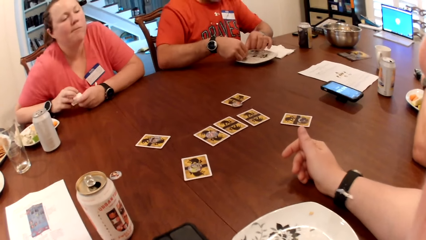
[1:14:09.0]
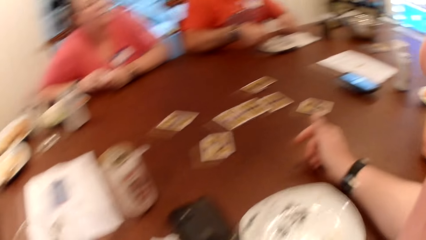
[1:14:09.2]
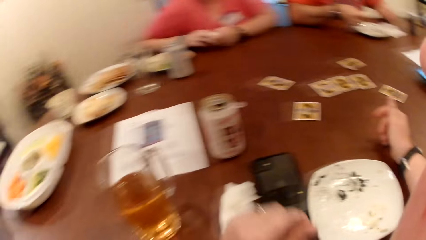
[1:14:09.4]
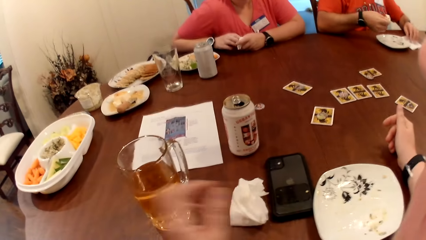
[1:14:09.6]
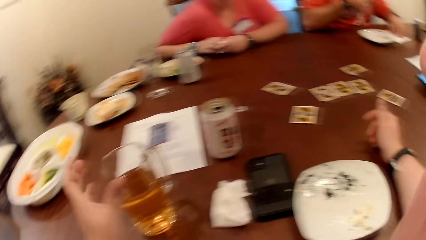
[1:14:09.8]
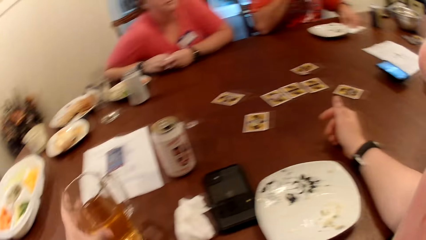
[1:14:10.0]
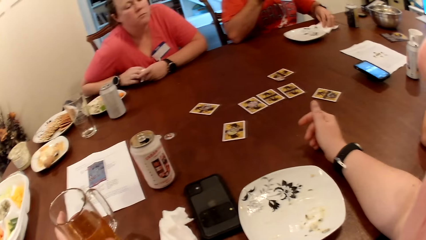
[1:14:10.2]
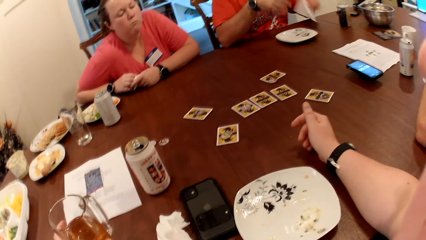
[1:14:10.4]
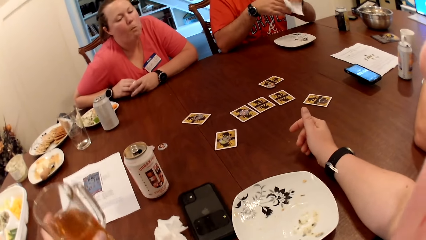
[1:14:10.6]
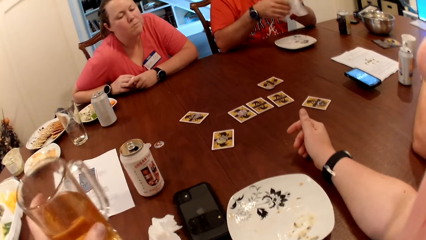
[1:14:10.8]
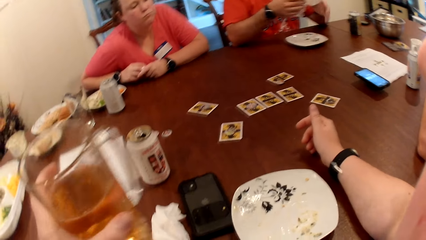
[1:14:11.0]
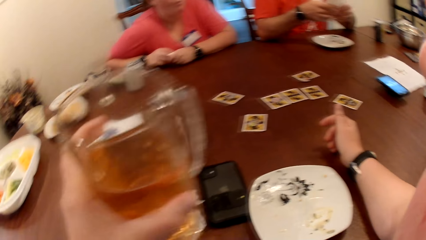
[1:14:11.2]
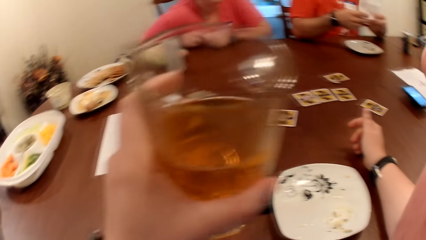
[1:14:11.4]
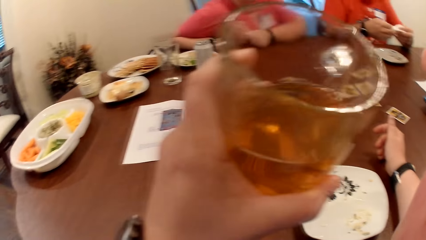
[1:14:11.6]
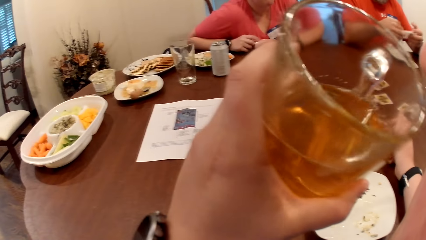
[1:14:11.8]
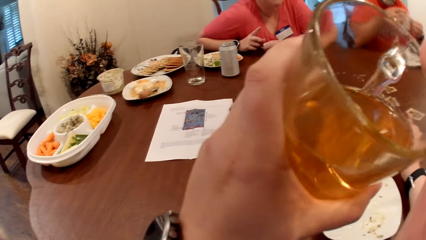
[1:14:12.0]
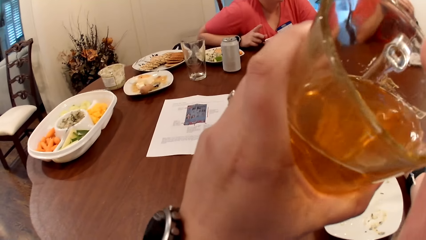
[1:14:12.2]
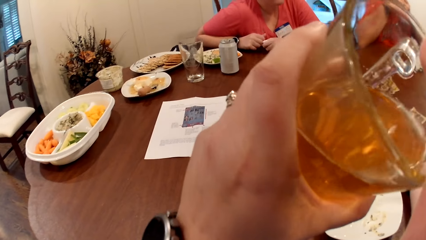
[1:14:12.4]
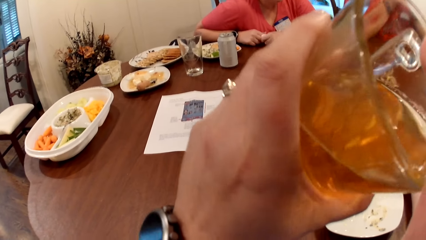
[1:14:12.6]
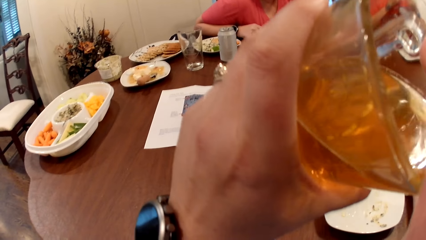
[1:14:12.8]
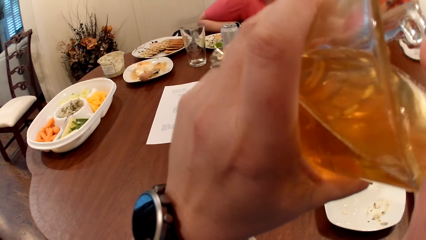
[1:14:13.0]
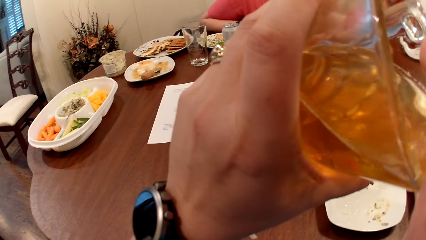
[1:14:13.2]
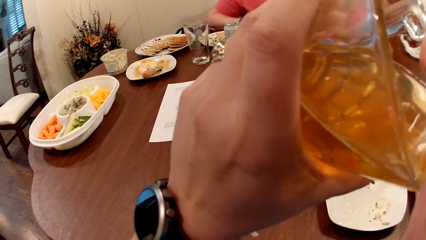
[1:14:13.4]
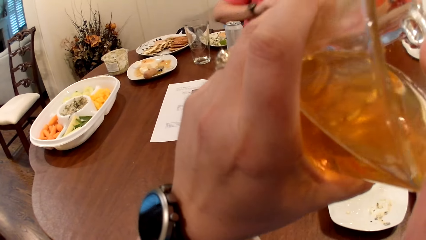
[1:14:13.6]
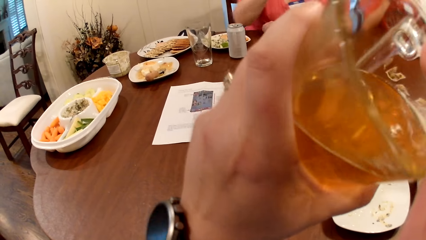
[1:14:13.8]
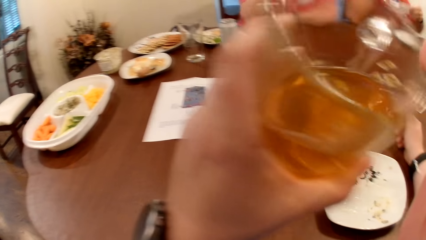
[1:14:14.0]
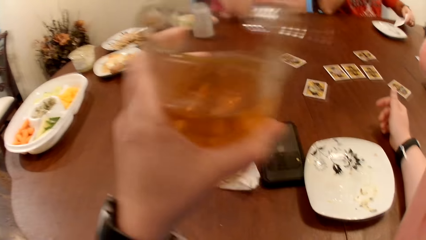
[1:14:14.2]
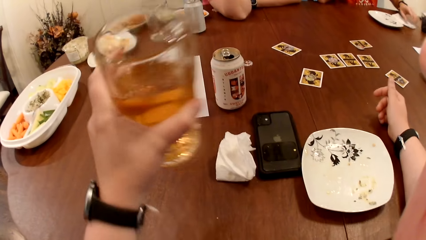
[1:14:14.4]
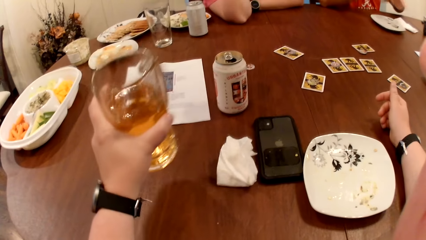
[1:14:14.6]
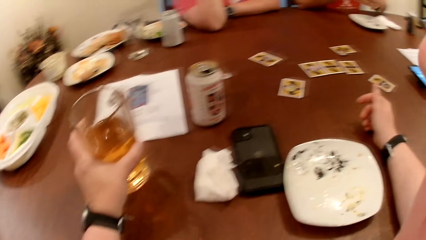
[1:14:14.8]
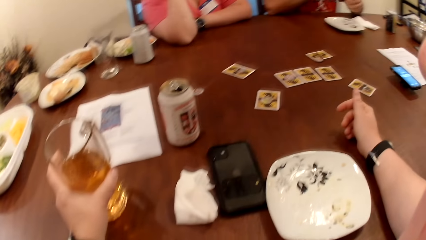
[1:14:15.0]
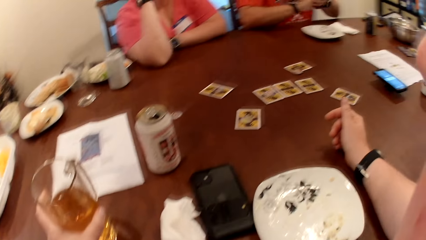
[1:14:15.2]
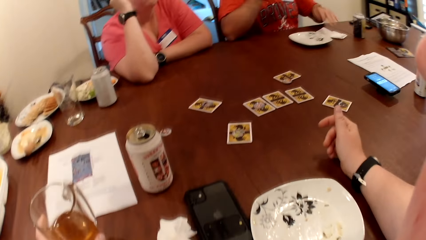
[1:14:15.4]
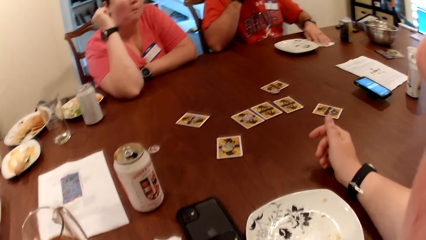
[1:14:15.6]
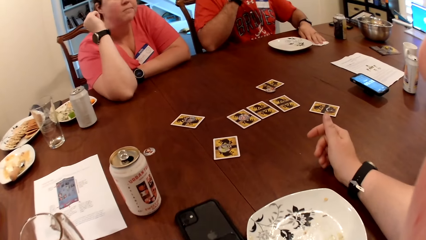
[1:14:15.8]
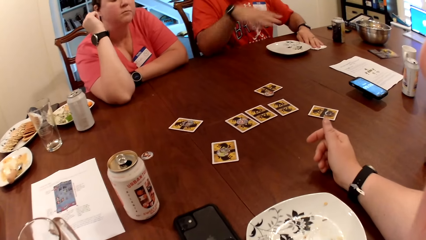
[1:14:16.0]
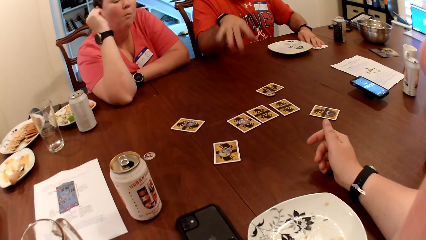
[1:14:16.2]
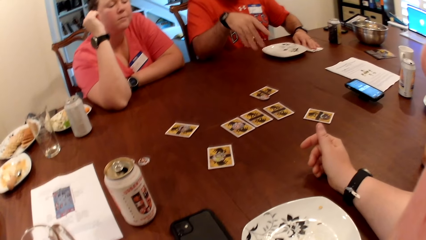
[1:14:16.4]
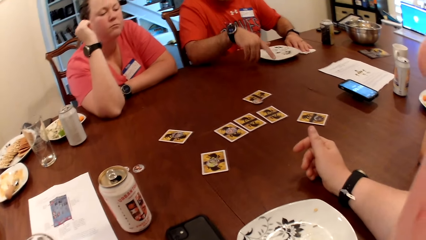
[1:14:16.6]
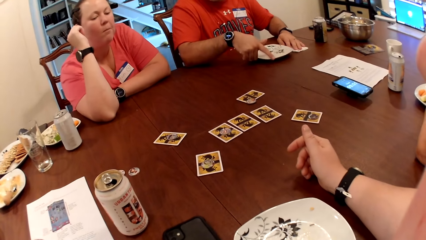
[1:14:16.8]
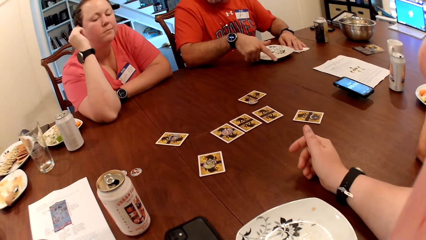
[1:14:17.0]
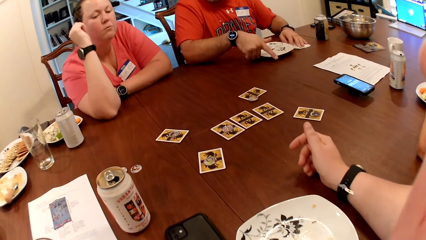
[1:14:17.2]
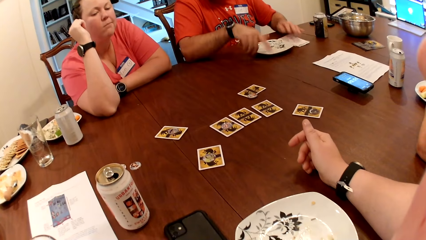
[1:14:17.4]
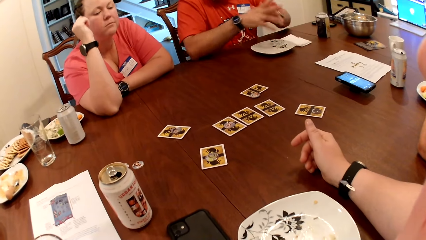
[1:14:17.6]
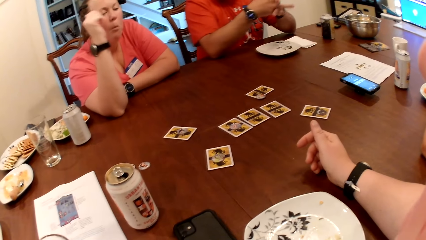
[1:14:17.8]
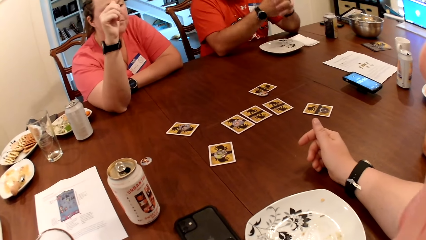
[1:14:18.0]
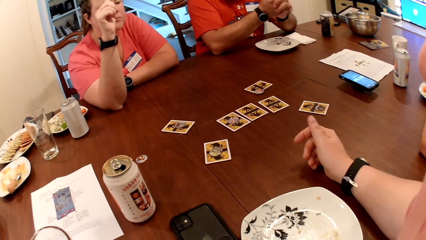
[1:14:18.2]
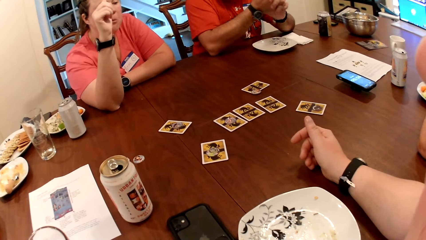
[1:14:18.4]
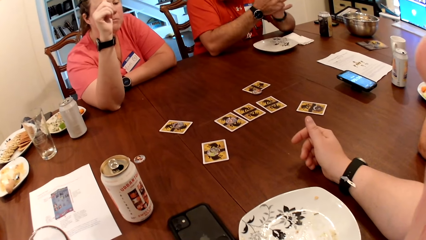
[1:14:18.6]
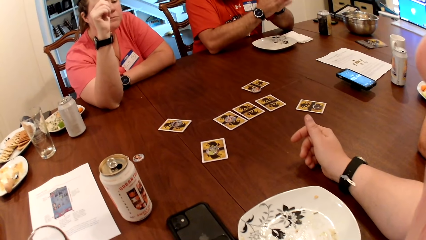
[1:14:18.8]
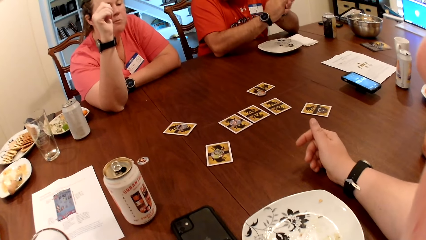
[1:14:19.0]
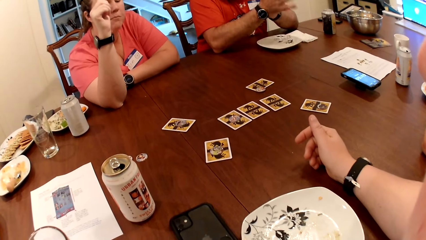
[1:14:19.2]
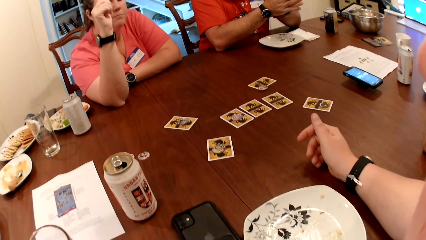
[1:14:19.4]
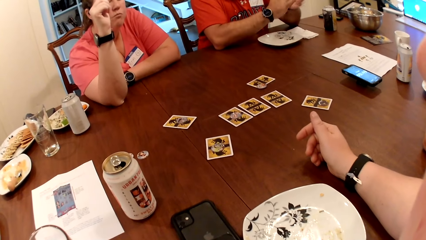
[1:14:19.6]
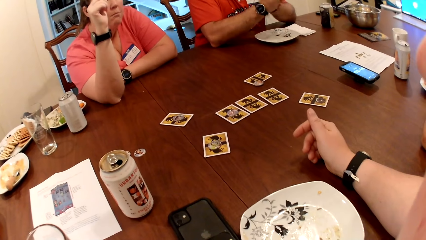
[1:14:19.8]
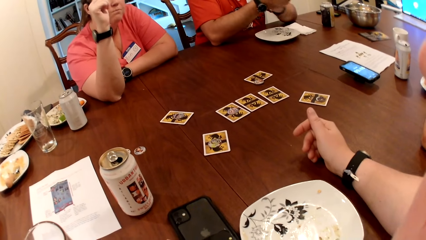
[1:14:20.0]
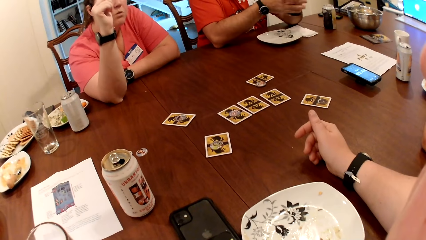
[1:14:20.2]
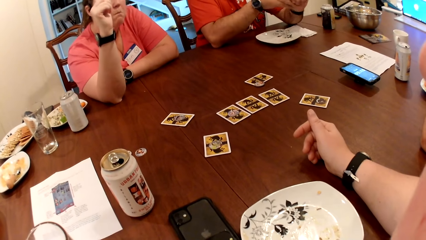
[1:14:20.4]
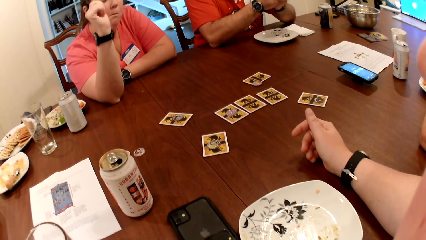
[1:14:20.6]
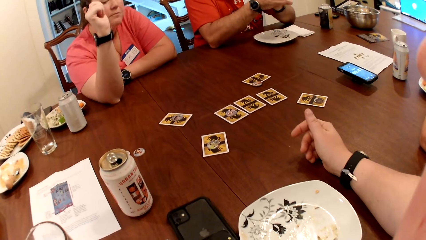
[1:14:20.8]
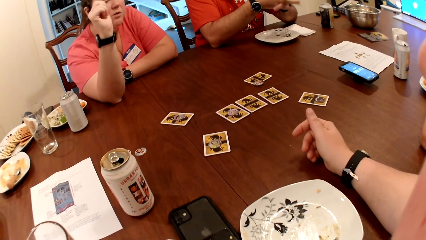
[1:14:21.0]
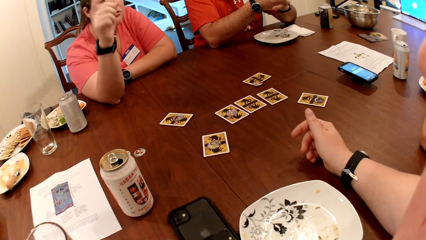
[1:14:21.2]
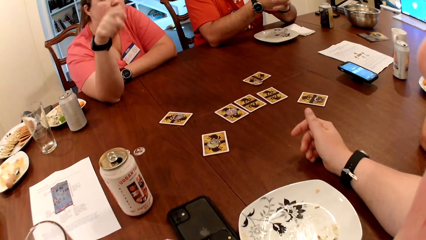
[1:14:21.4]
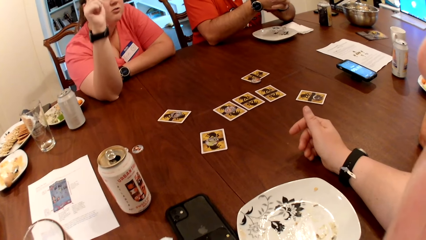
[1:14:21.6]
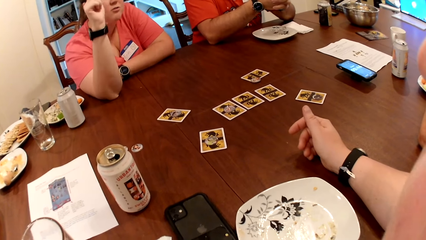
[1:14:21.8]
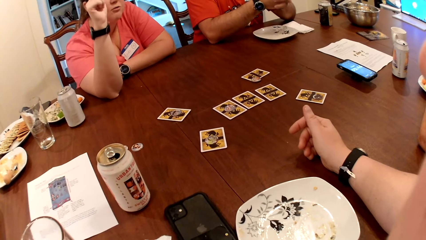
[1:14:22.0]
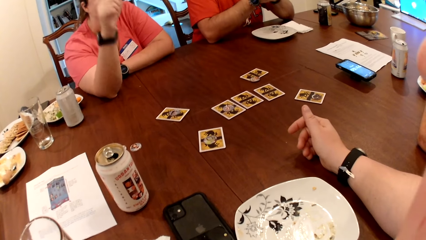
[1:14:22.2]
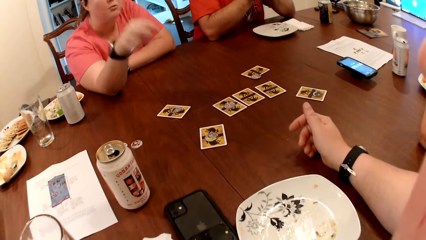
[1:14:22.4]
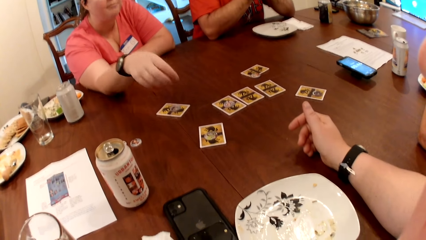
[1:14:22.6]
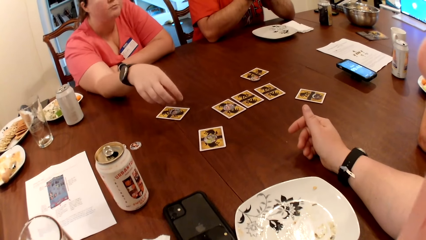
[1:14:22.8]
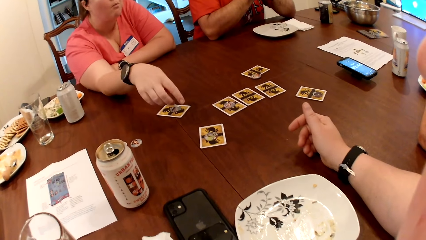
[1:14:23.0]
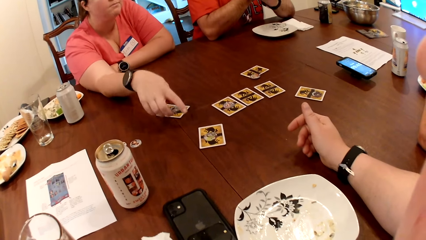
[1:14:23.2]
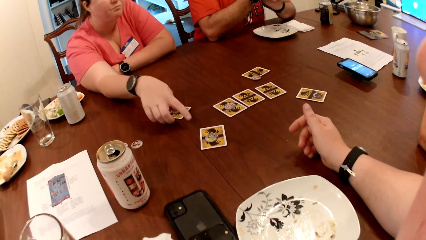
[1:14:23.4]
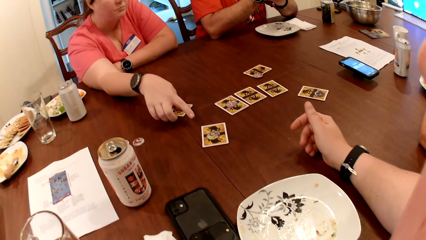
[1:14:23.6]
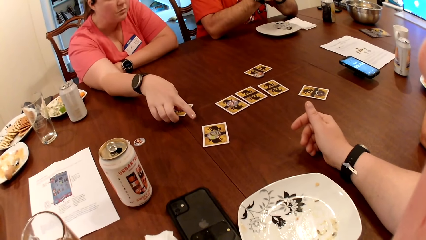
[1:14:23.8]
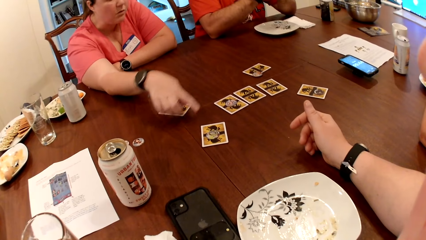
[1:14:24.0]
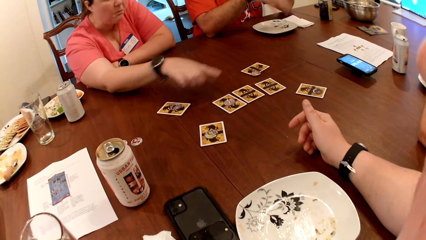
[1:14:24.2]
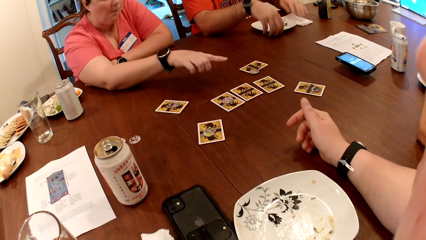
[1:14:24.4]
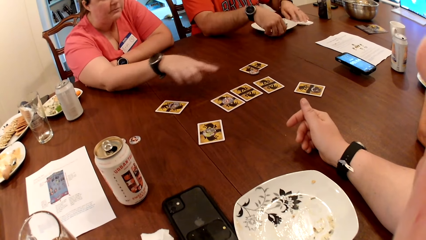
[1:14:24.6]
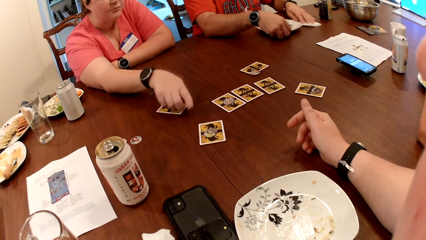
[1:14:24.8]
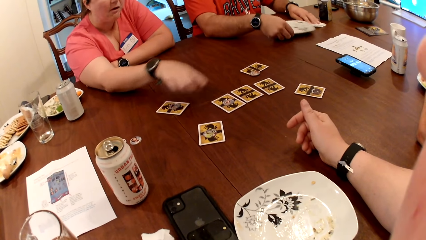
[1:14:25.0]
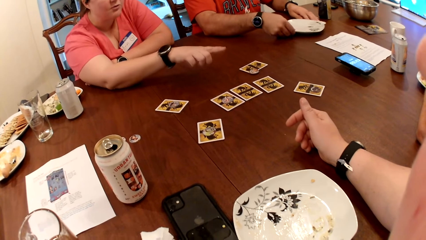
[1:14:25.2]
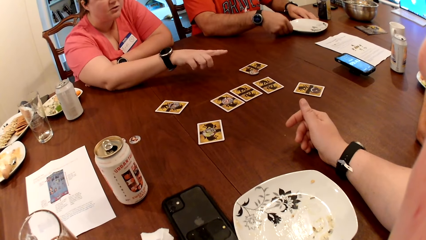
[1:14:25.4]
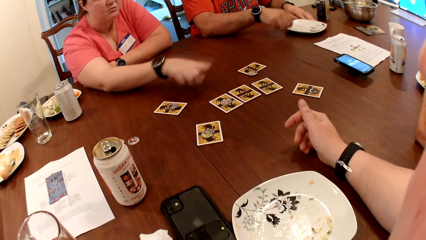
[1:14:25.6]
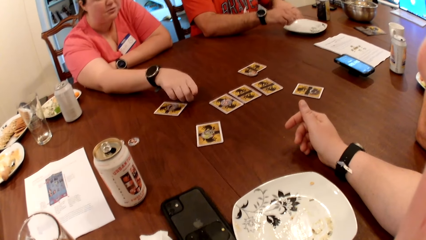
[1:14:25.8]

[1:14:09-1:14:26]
The camera wearer picks the cup from the table with her left hand. The man picks the paper towel from the table with his left hand. He folds the paper towel with both hands. The camera wearer drinks from the cup in her left hand. The man cleans his mouth with the paper towel in both hands. He drops the napkin on the table with his left hand. The camera wearer drops the cup on the table with her left hand. The man adjusts the paper towel on the table with his left hand. The camera wearer stares at the man. The man adjusts the plate on the table with his right hand. The camera wearer interacts with the man. The man moves the plate on the table with his right hand and moves the paper towel on the table with his left hand.
